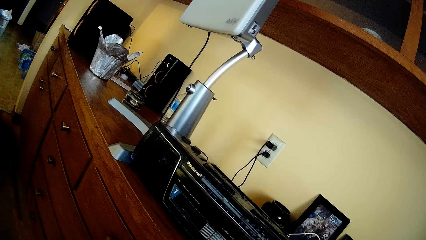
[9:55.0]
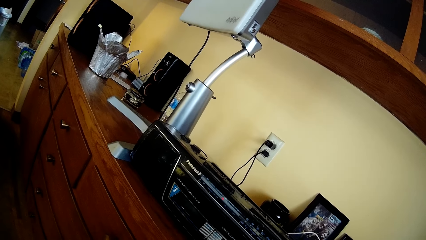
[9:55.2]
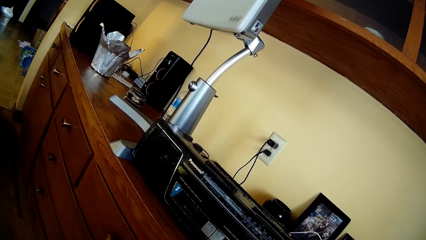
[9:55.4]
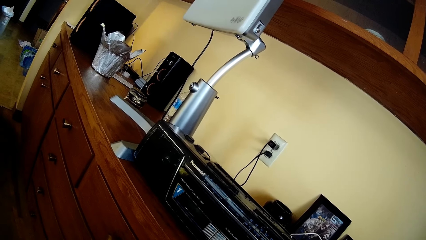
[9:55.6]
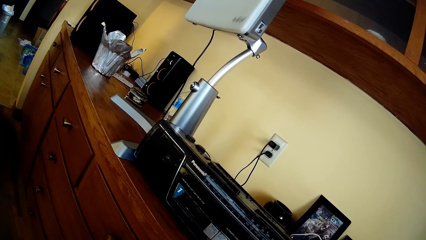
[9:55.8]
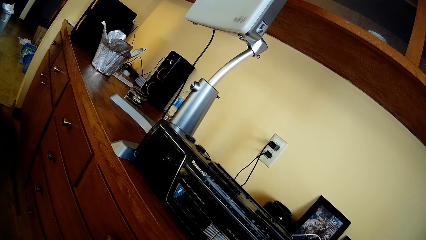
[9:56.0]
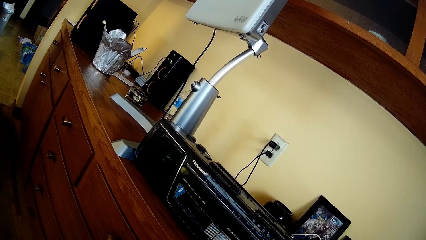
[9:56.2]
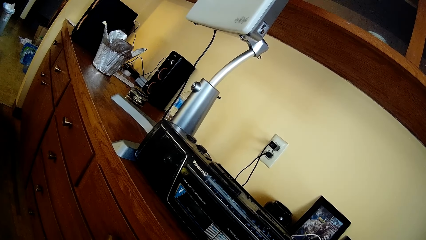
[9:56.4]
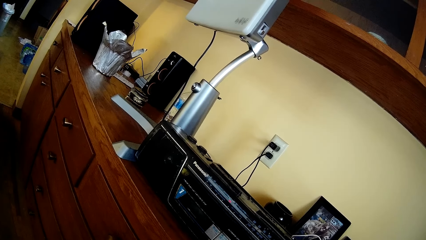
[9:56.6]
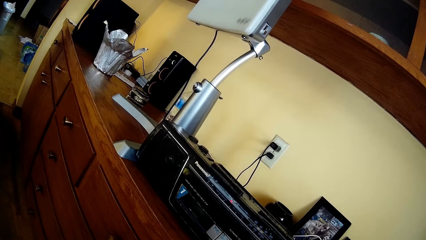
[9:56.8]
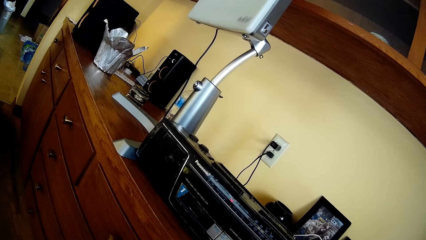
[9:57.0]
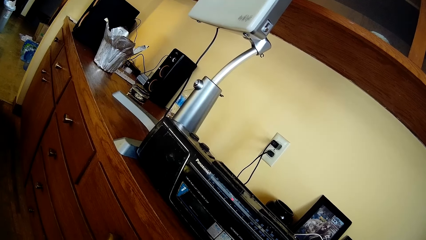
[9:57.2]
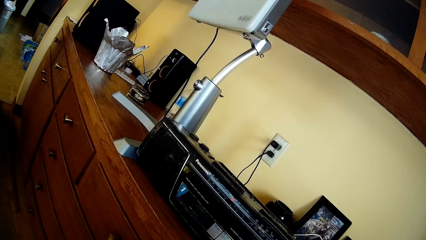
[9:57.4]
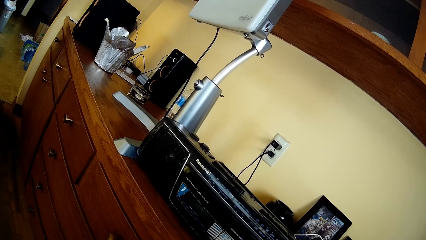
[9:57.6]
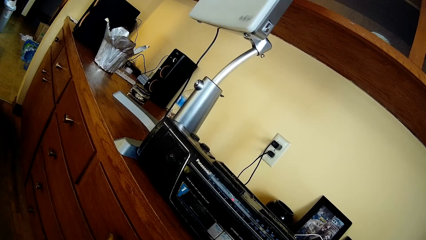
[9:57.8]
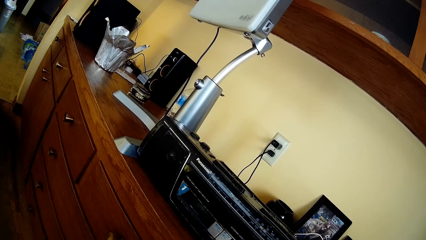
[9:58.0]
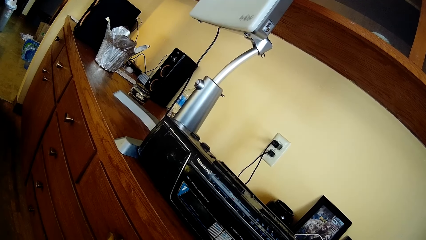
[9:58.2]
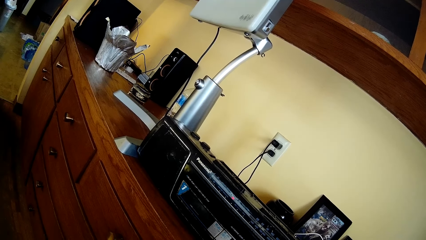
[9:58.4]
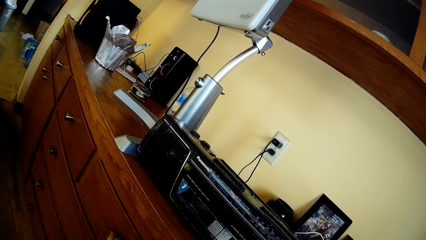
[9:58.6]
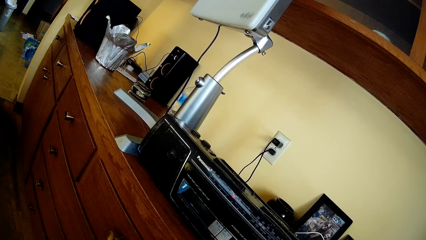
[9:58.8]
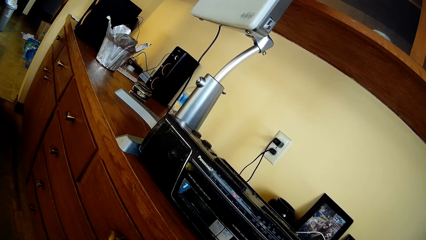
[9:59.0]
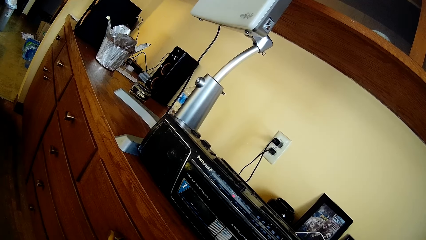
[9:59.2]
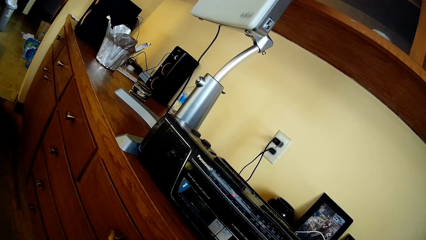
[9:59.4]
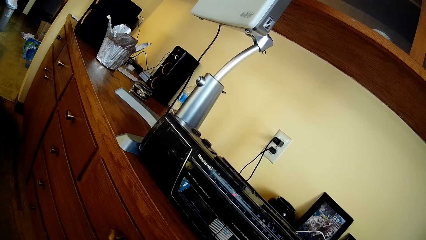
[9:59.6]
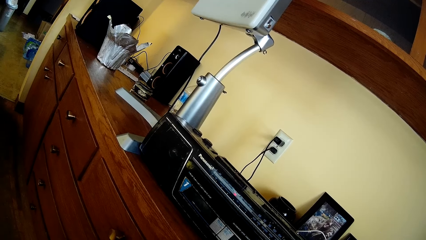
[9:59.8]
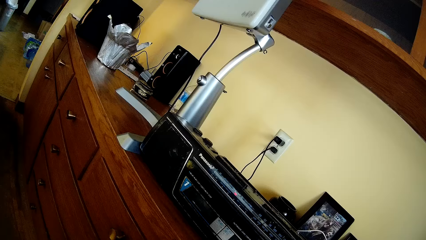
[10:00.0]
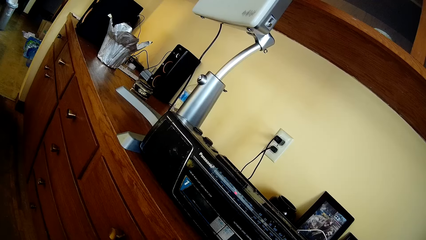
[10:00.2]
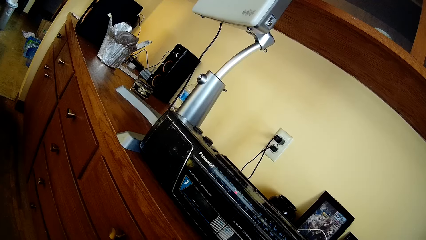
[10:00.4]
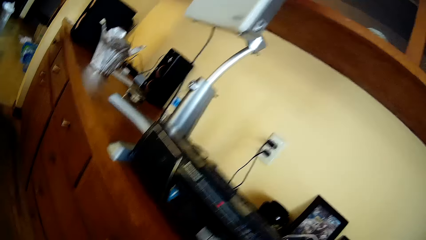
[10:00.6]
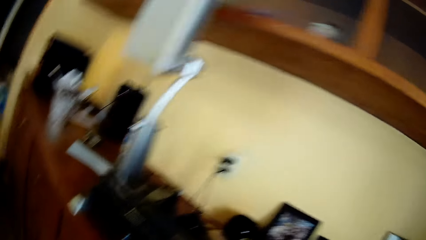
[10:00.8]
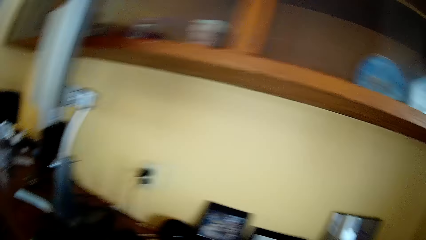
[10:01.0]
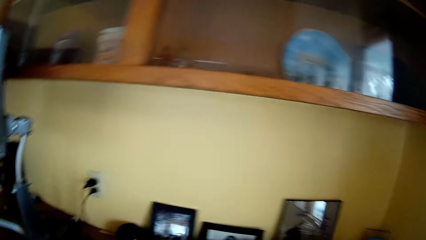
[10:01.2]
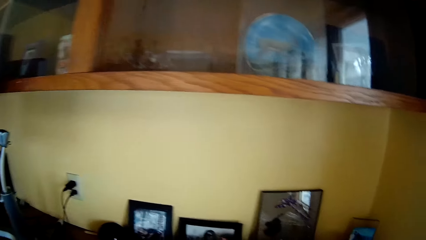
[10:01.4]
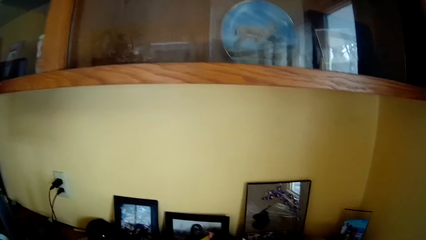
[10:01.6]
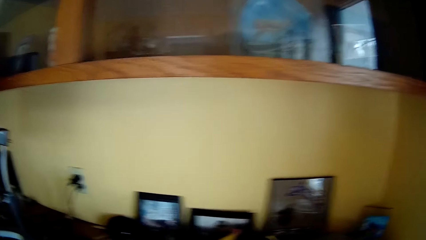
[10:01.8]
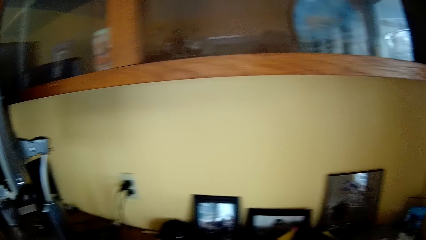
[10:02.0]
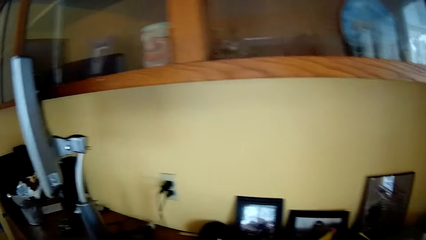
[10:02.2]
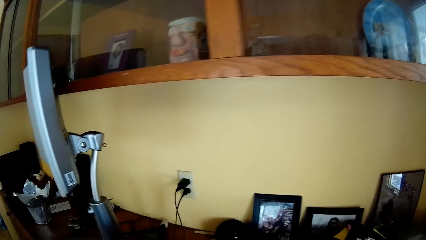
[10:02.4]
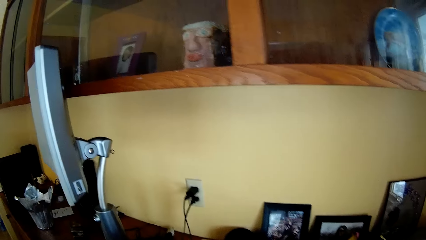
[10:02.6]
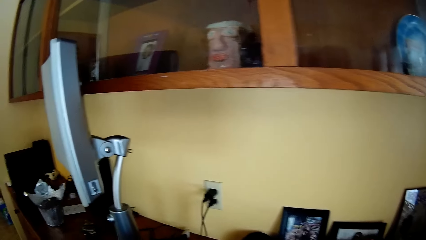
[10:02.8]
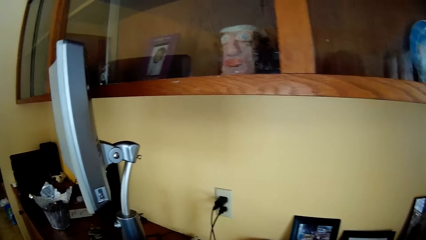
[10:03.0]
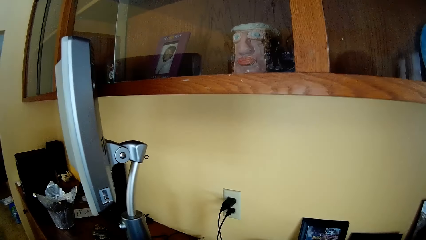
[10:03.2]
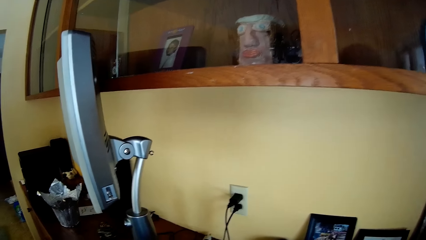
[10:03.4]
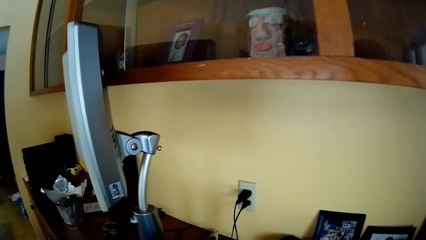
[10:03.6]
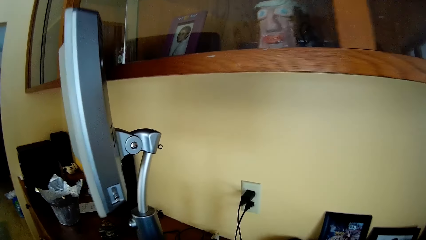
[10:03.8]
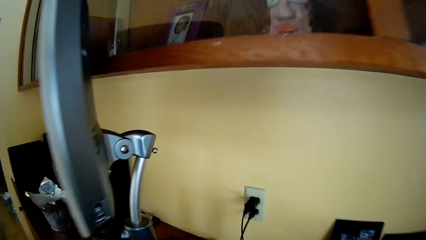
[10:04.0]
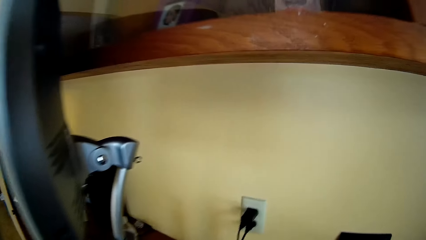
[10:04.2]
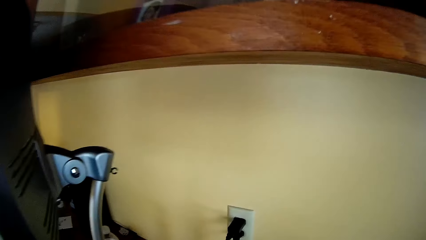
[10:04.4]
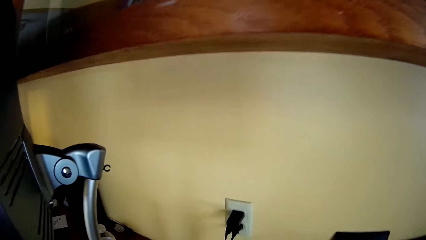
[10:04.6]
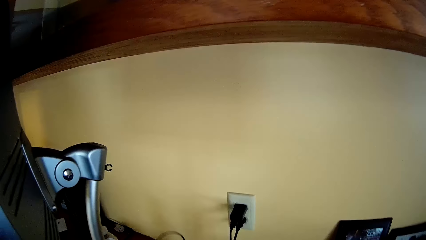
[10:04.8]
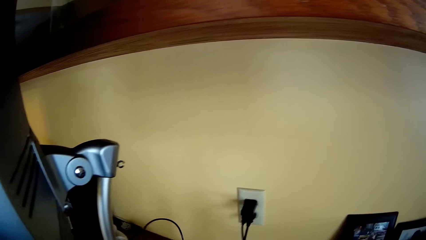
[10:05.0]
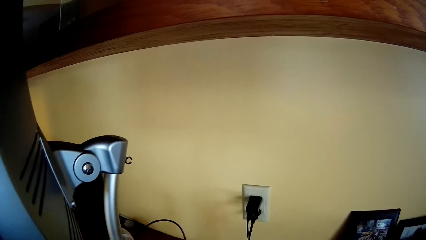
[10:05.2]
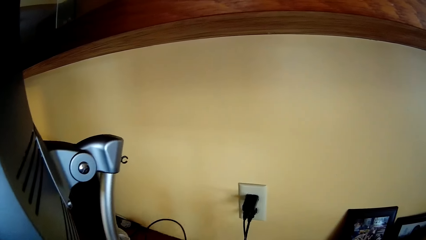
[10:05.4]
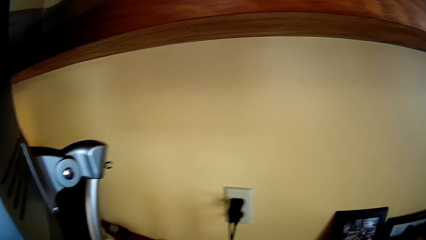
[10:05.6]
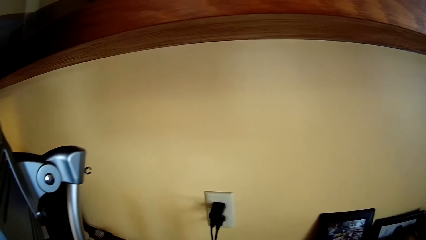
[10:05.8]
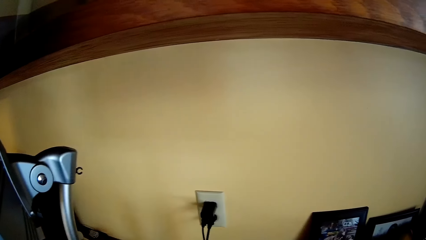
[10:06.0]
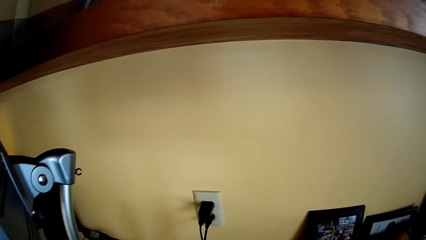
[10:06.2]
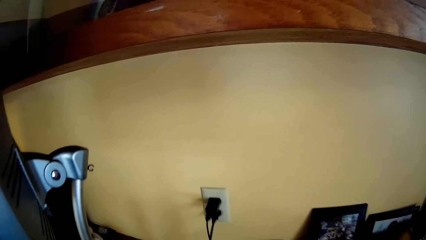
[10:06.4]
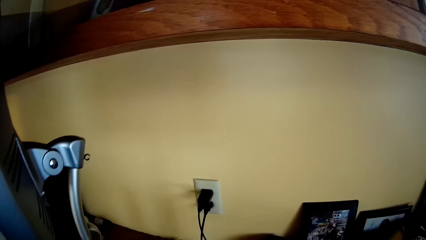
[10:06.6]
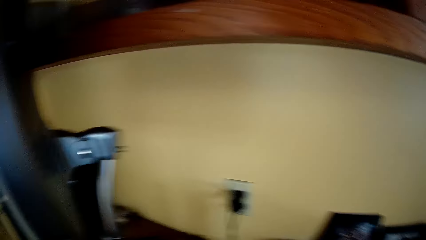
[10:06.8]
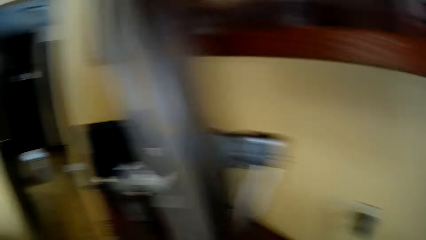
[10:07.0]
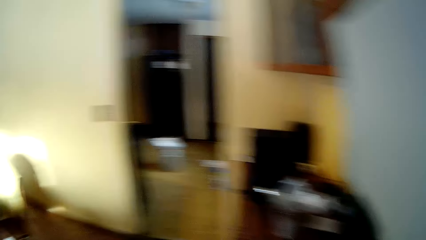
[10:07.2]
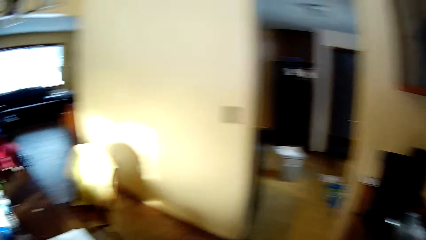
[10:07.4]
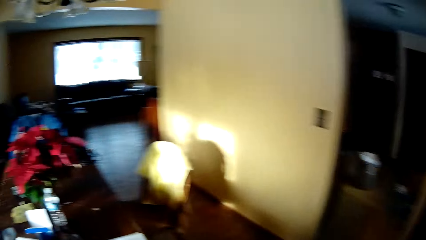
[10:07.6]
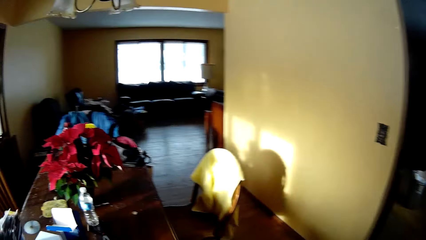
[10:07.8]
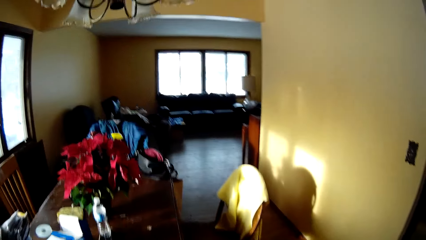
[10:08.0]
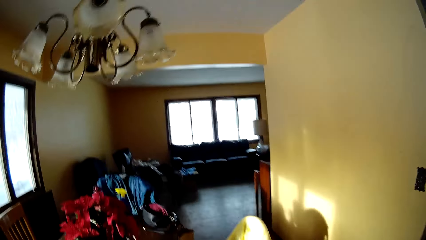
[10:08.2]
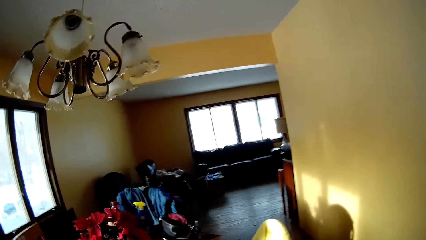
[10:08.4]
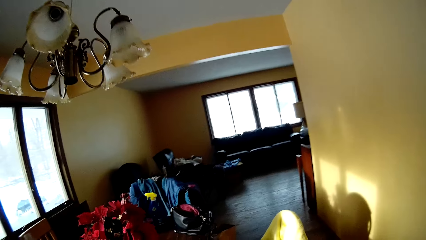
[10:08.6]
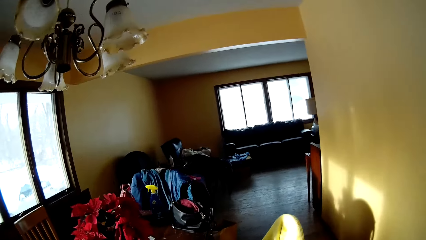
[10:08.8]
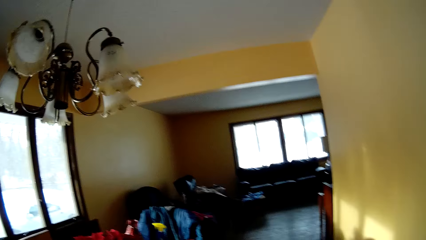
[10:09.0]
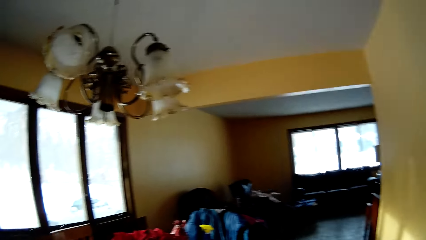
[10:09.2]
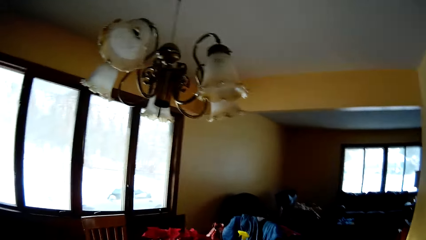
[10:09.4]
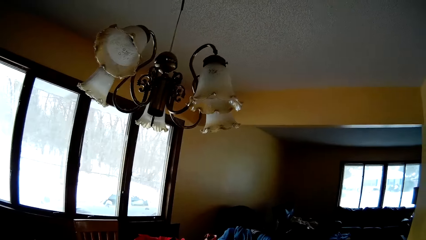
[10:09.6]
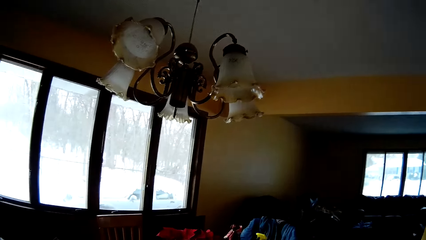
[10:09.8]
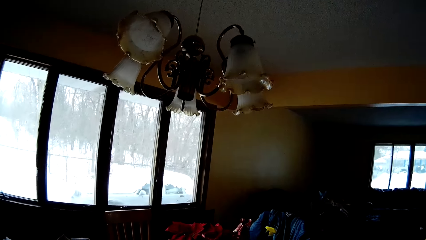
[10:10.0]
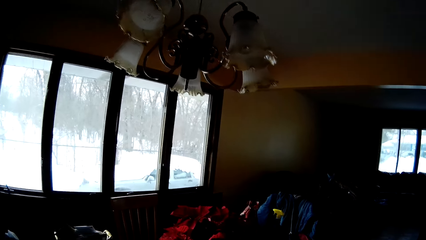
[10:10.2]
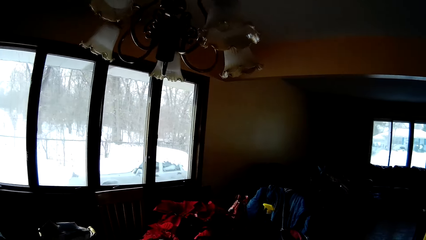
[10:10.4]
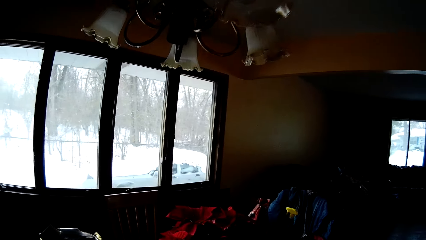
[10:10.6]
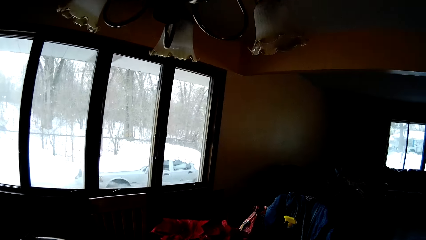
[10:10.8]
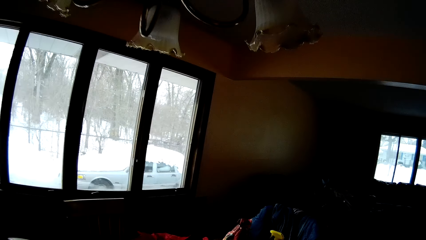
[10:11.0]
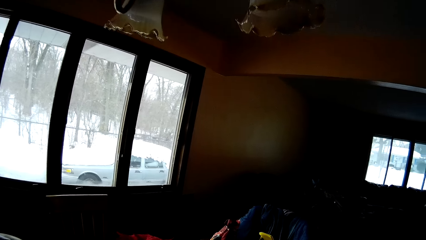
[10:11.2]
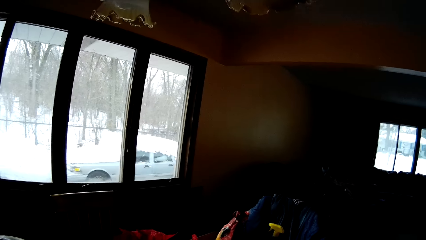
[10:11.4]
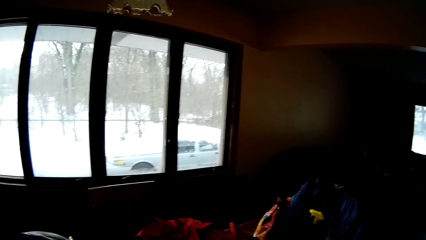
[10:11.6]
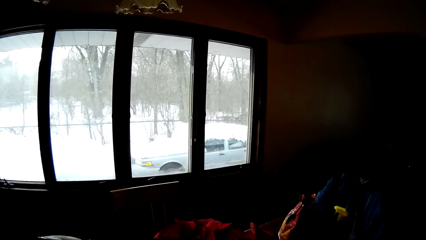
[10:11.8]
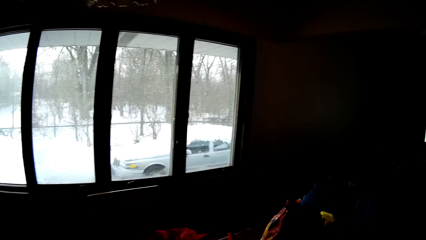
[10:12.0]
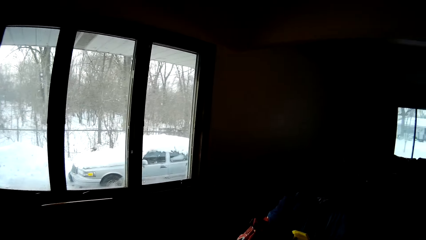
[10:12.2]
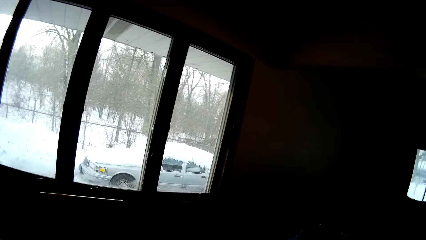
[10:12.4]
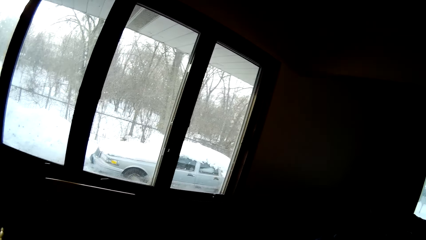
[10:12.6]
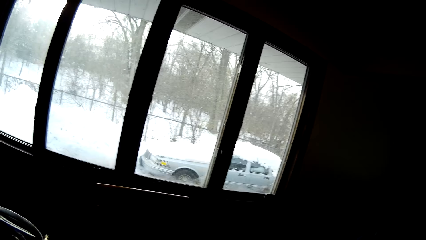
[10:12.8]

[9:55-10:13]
The camera wearer looks around the shelf. He adjusts a wire on a table with his right hand. He walks towards a dining table. He looks around the house and moves around the house.
